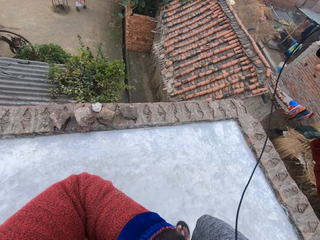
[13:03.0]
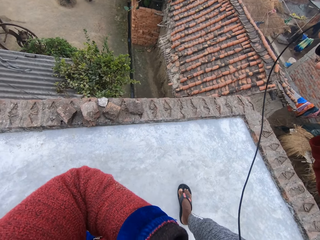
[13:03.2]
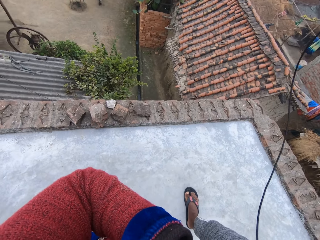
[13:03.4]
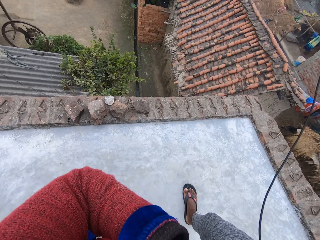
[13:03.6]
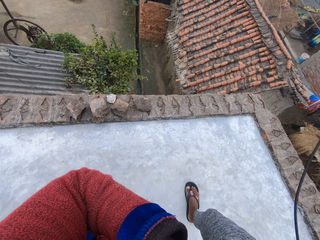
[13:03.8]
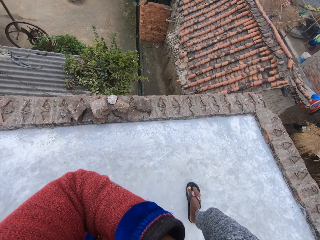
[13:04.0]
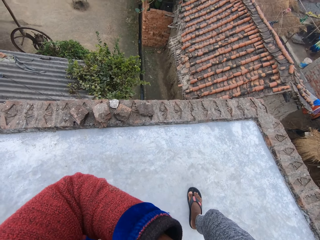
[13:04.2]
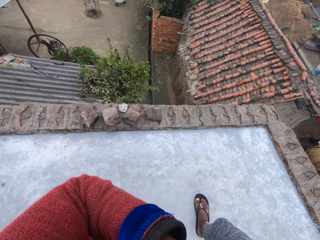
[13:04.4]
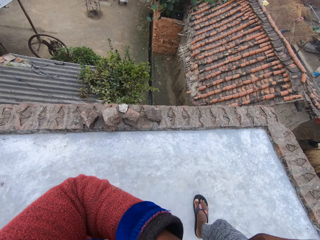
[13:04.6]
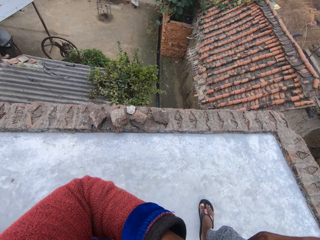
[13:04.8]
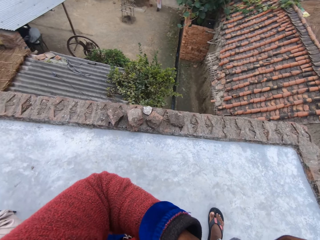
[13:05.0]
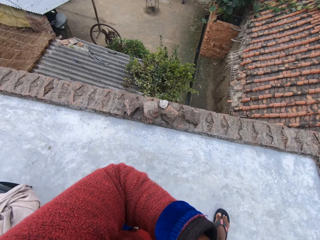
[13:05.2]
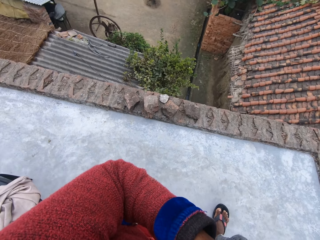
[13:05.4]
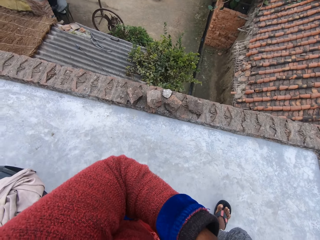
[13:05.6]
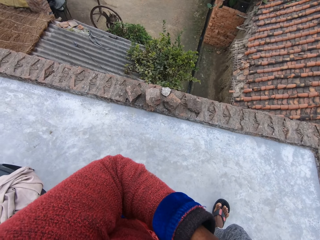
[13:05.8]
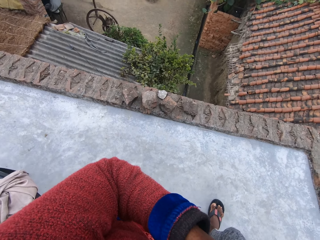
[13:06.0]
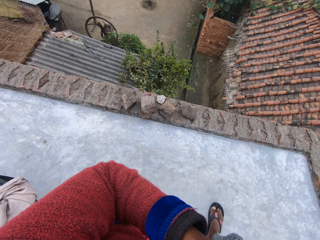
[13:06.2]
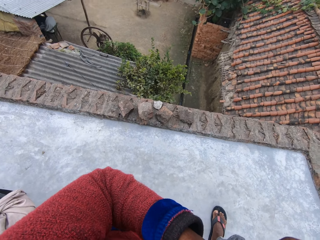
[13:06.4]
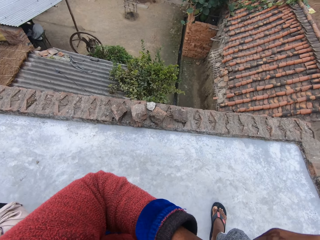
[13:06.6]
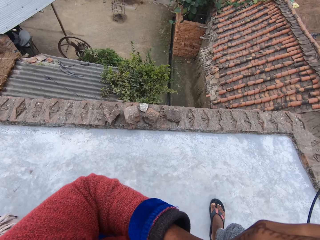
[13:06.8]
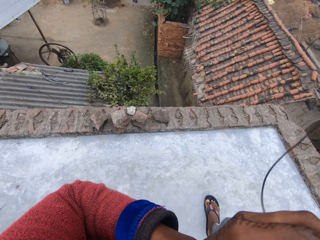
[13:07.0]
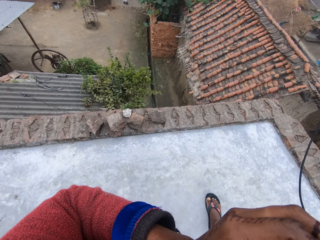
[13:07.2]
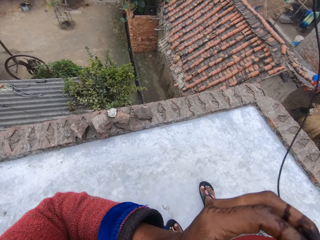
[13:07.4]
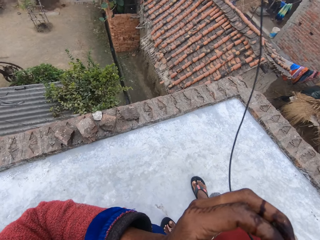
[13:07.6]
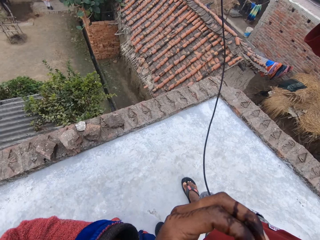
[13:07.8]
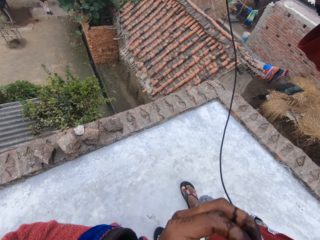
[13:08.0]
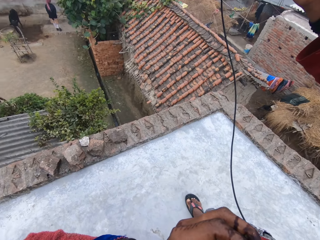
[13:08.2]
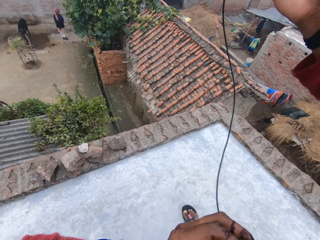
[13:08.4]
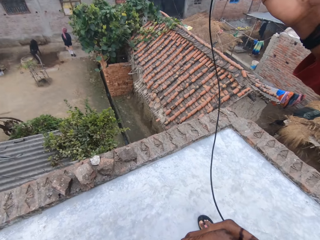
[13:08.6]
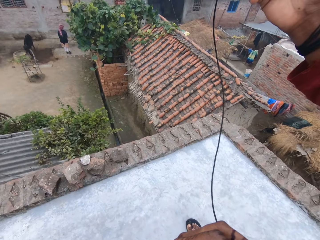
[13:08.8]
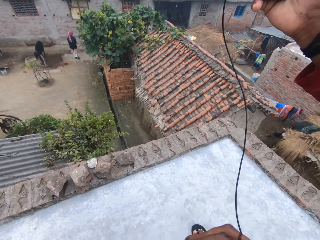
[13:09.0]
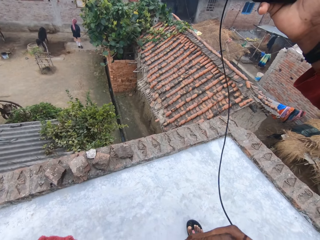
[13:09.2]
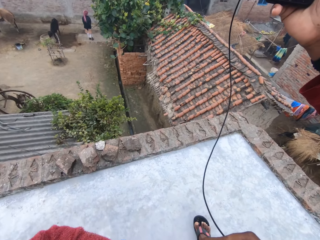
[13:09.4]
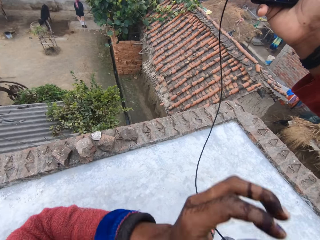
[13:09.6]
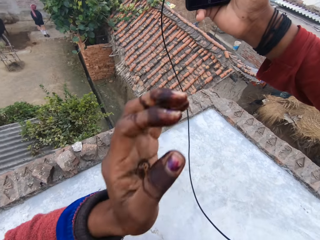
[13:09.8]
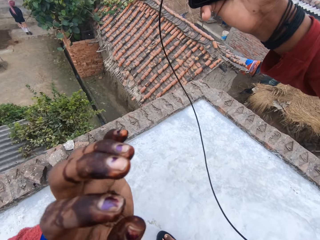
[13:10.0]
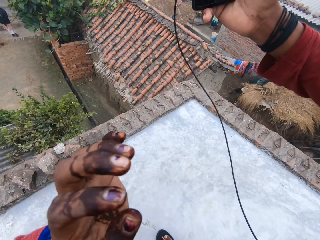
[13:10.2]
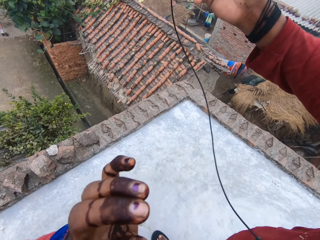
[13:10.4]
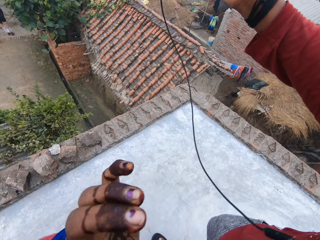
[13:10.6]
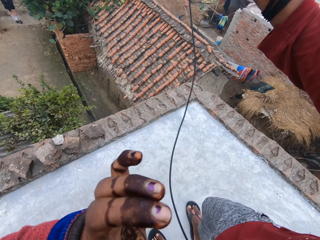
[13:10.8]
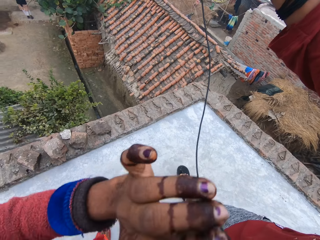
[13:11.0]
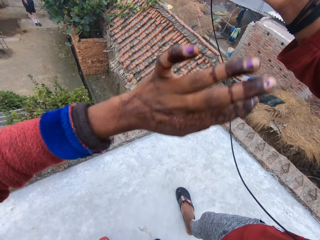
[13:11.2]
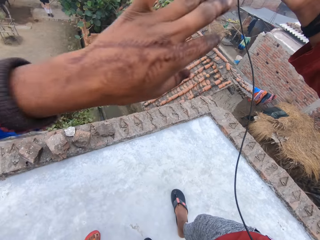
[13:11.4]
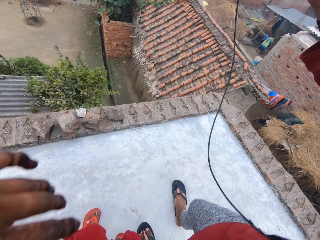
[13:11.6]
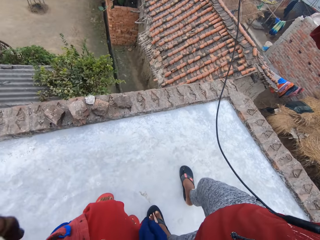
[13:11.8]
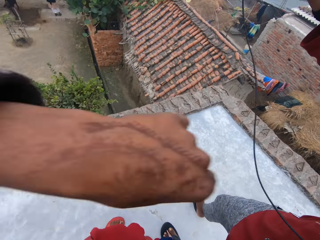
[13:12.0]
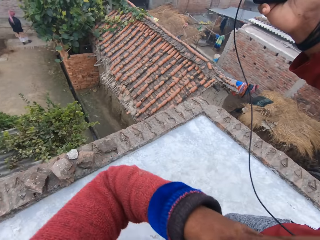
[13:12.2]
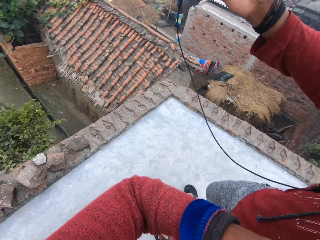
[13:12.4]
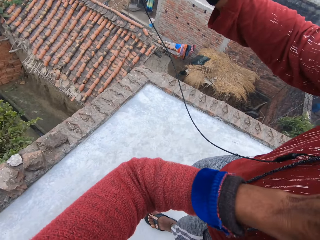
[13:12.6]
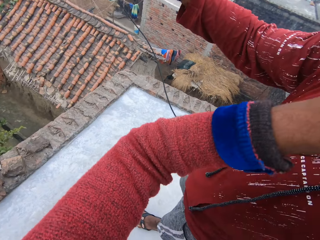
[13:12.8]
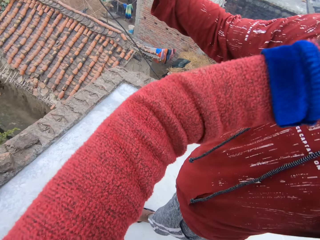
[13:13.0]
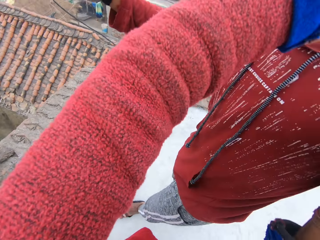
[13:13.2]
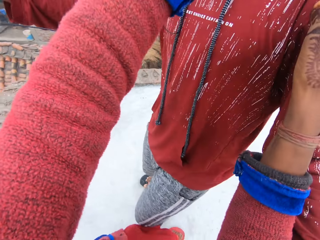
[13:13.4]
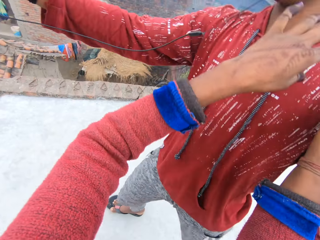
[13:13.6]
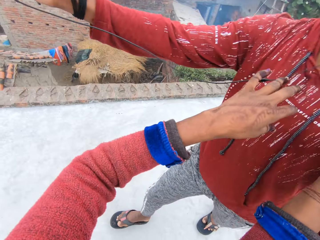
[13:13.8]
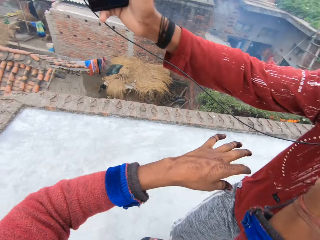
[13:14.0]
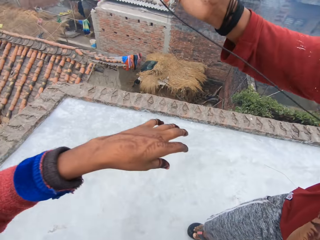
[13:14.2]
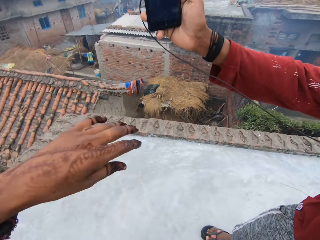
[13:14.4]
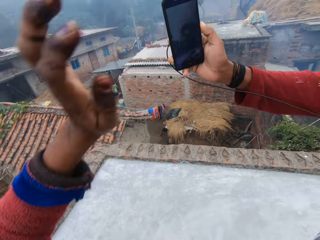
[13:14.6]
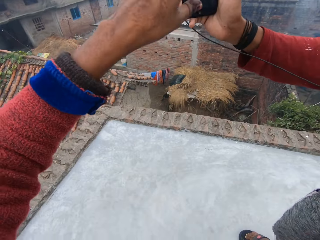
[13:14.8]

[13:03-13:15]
The camera wearer moves their hand. They touch the body of a man. The man walks back.

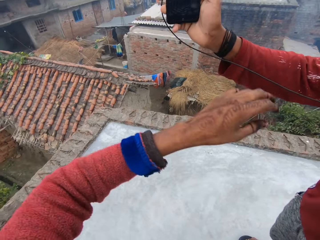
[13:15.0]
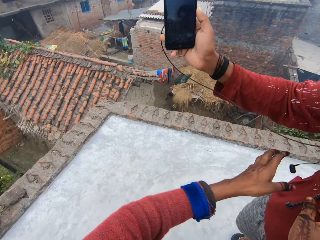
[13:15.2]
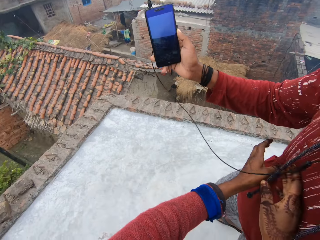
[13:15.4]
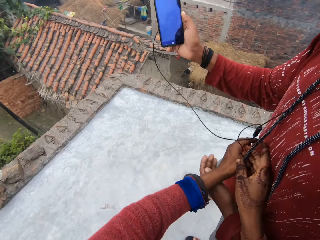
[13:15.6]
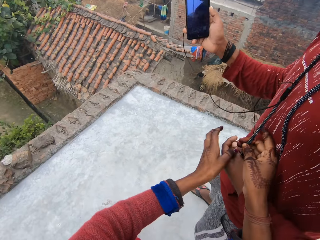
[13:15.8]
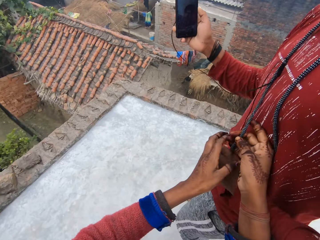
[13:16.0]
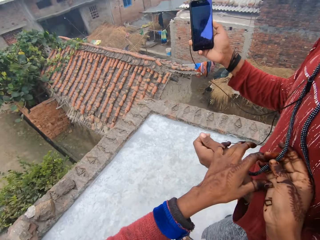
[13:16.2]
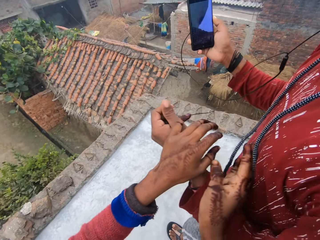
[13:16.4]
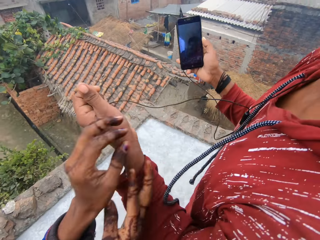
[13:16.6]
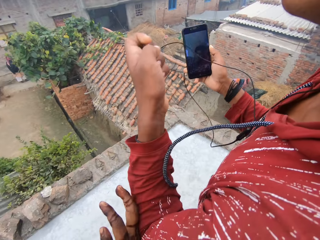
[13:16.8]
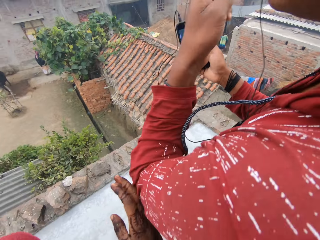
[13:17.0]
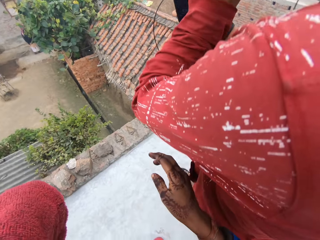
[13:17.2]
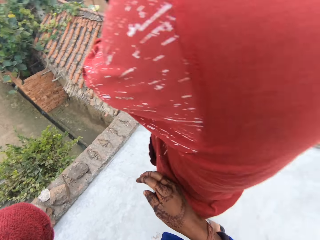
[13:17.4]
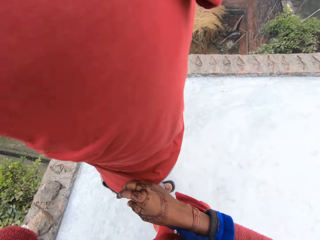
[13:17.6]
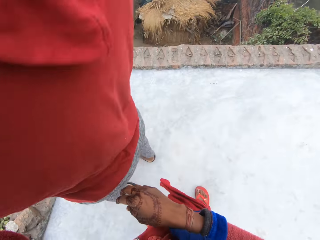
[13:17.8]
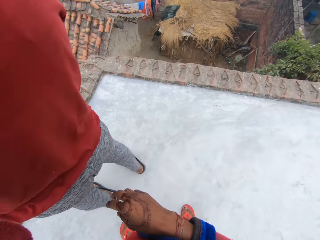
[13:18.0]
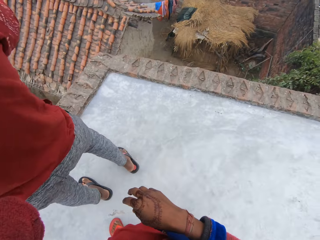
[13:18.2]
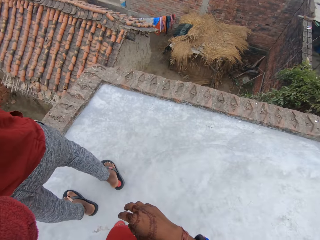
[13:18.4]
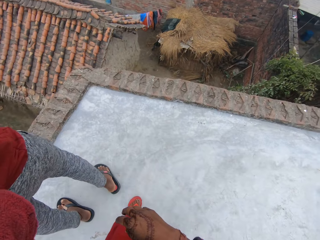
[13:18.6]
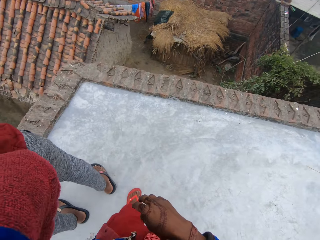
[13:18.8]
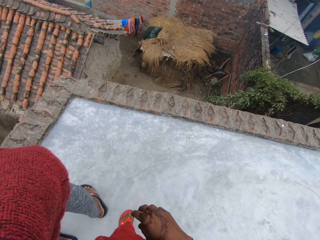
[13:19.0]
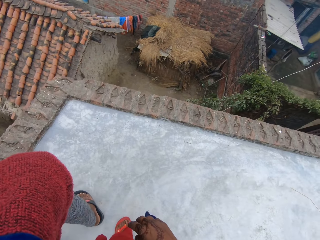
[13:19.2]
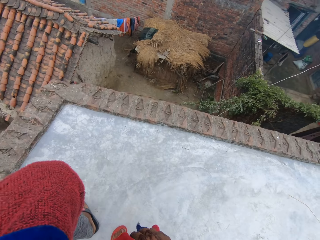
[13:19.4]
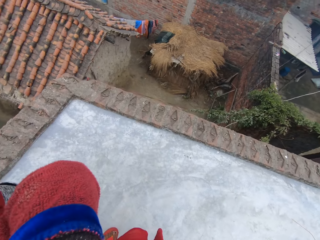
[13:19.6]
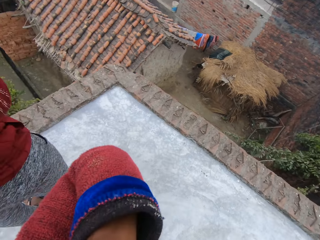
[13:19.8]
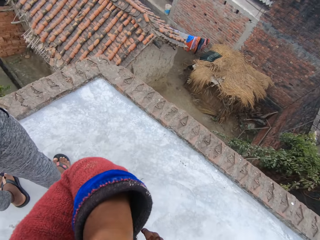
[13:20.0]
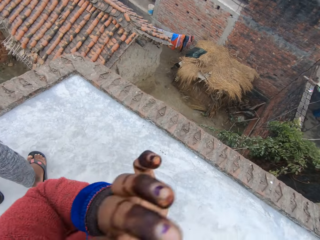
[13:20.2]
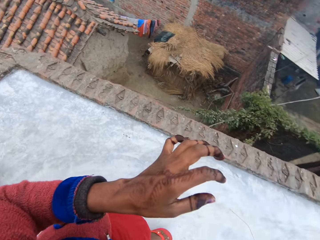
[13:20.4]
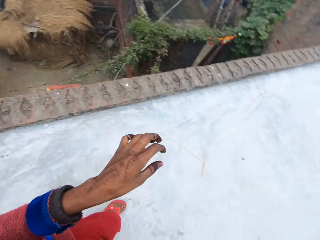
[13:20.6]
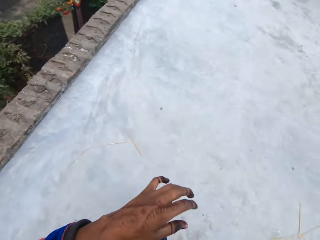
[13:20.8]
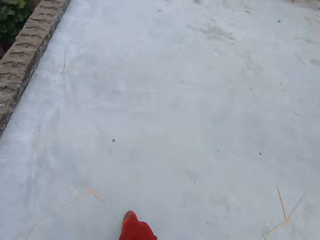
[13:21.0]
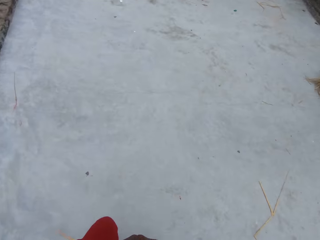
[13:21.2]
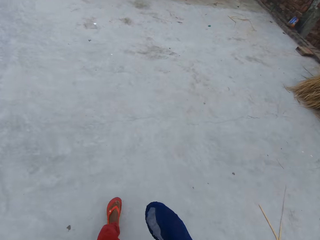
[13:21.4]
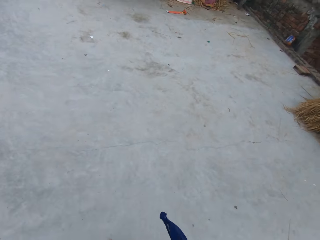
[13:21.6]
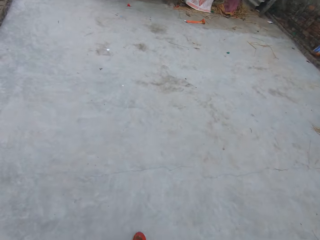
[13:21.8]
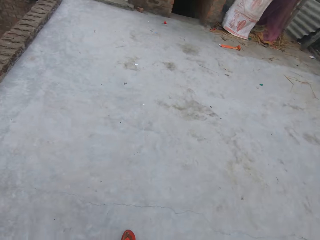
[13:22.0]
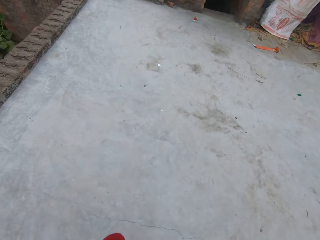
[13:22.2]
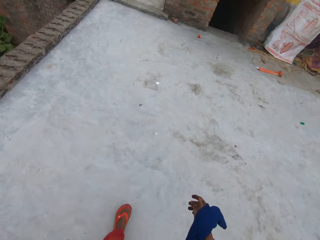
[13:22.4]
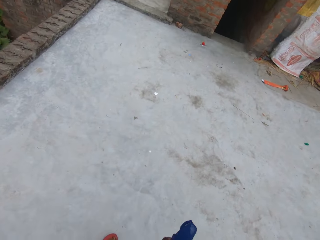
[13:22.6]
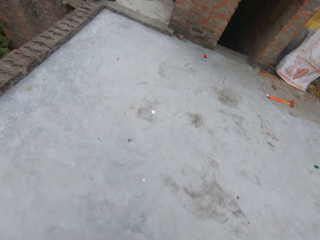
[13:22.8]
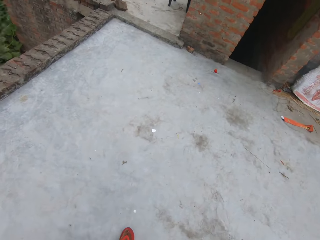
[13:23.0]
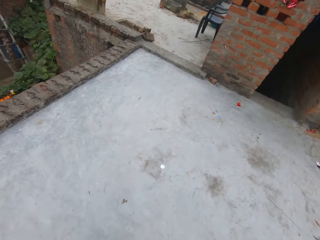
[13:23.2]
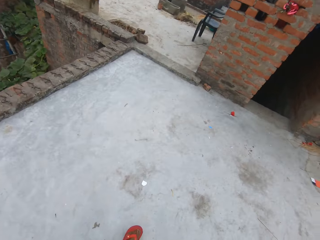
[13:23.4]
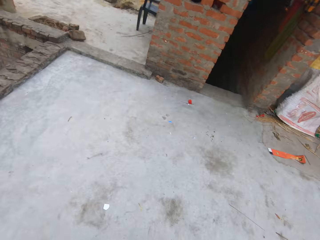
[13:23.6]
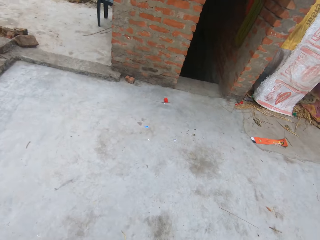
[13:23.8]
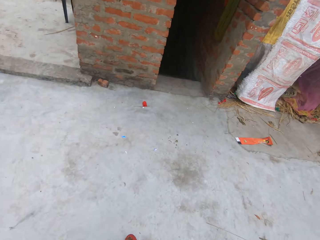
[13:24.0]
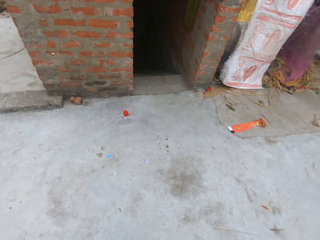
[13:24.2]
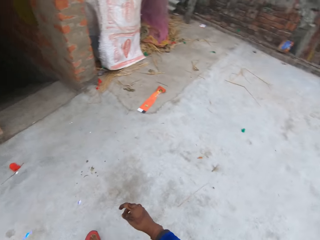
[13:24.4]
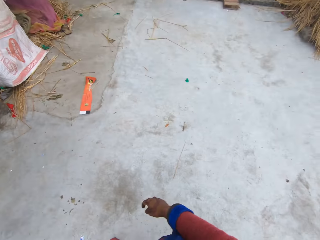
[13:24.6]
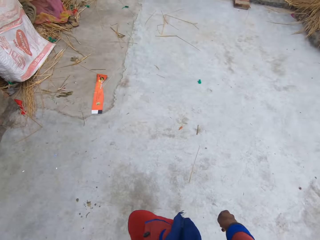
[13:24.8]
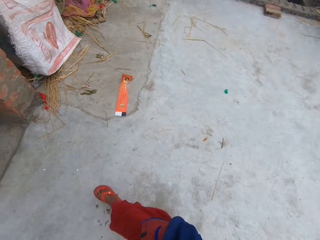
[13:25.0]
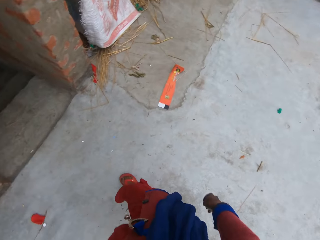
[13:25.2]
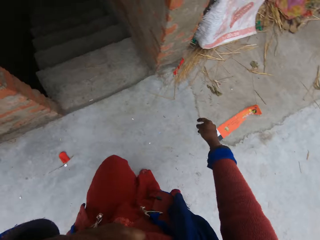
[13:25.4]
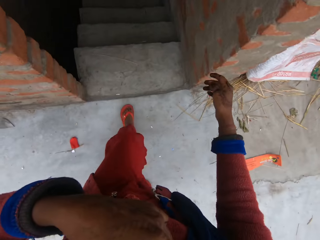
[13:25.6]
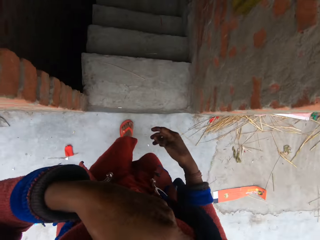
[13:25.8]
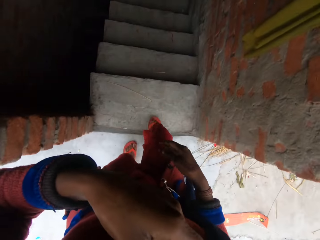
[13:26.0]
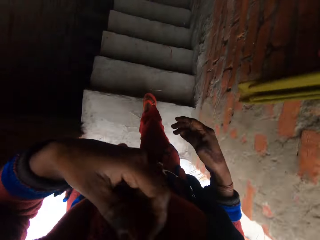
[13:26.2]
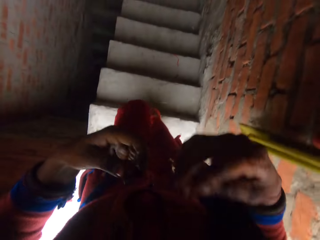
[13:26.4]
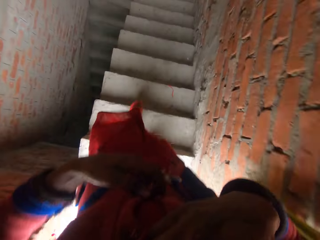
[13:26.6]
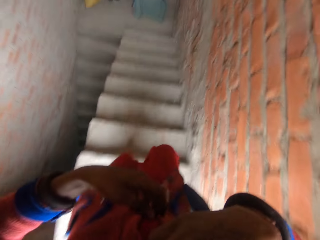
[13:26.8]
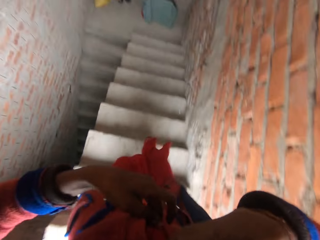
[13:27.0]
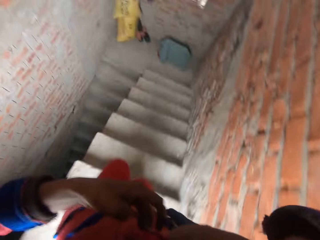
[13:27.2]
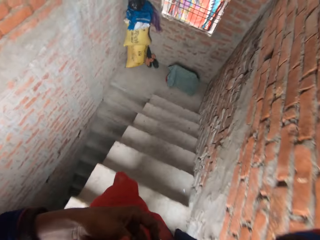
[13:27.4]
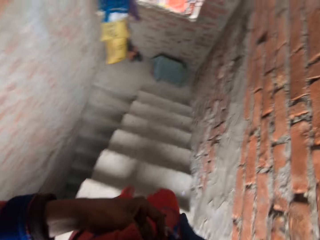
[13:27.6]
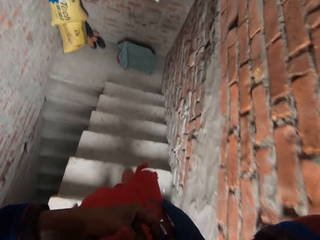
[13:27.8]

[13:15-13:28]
The camera wearer touches an earphone. A man puts both earphones in the ear. The camera wearer walks away from the man. They walk down the stairs and enter the room.
